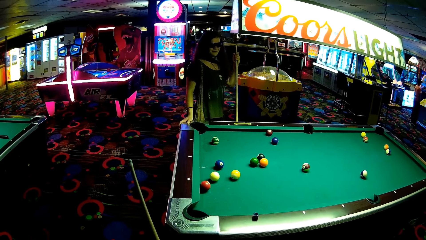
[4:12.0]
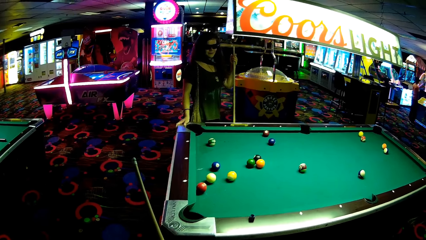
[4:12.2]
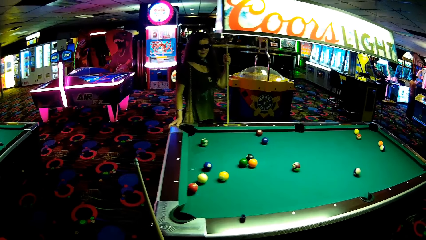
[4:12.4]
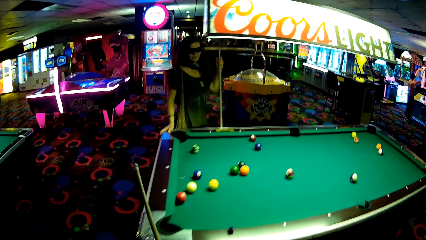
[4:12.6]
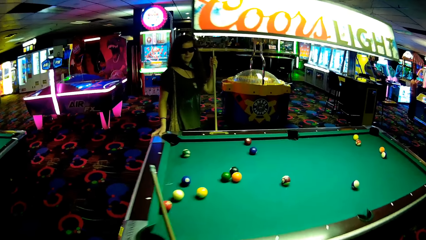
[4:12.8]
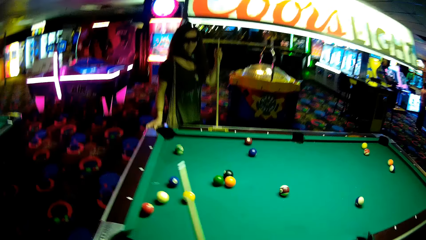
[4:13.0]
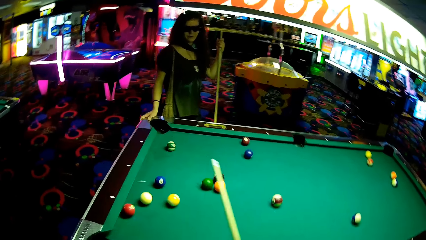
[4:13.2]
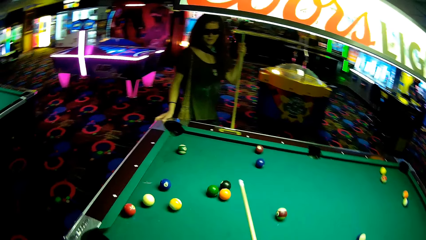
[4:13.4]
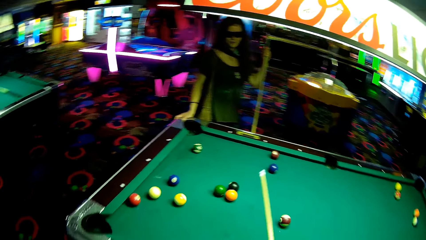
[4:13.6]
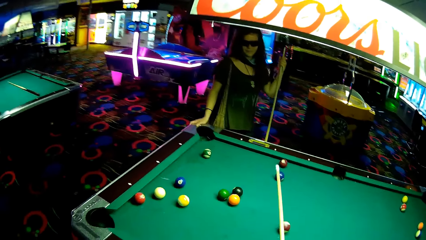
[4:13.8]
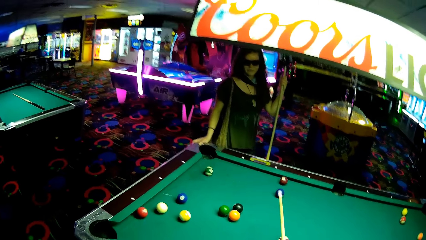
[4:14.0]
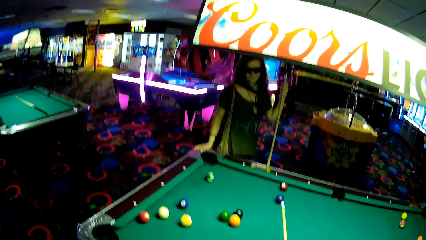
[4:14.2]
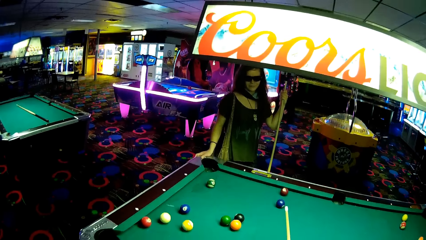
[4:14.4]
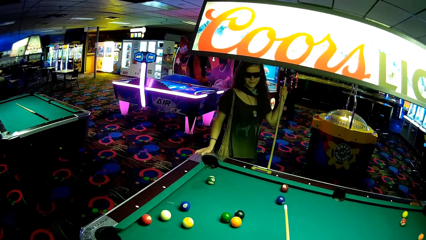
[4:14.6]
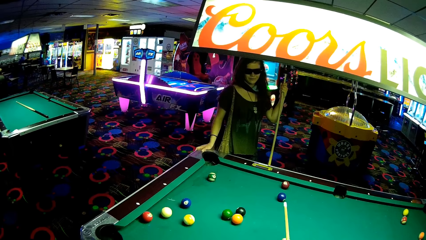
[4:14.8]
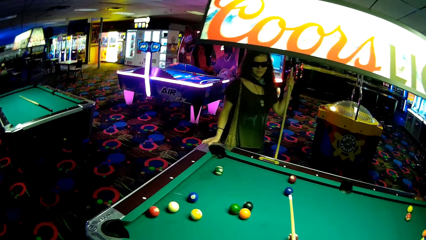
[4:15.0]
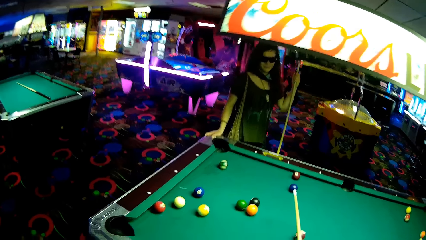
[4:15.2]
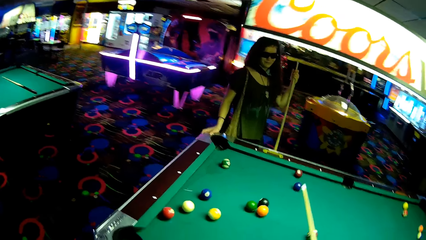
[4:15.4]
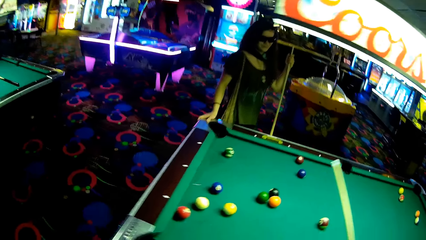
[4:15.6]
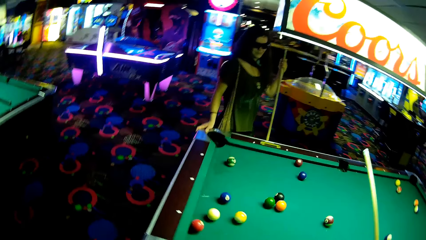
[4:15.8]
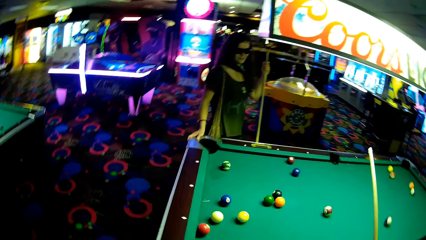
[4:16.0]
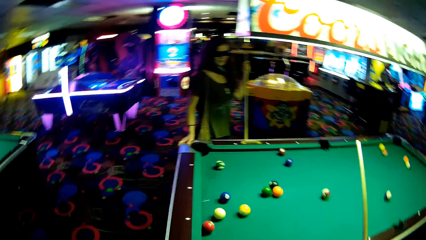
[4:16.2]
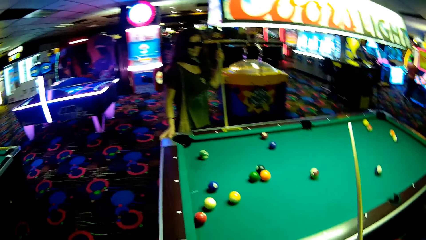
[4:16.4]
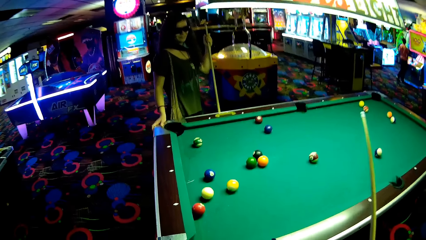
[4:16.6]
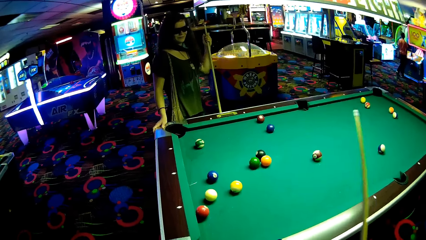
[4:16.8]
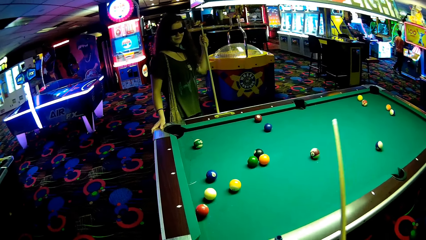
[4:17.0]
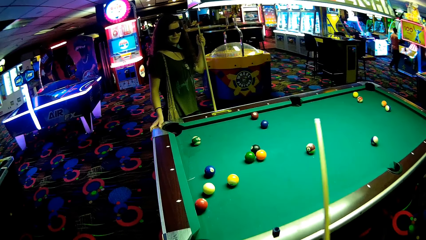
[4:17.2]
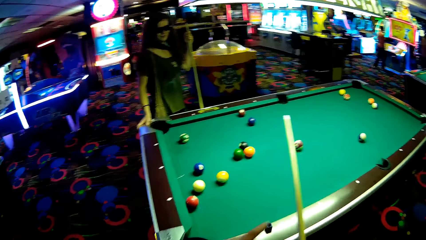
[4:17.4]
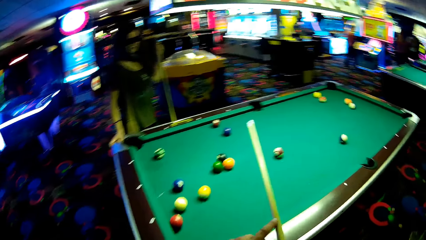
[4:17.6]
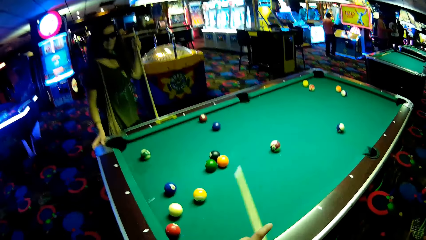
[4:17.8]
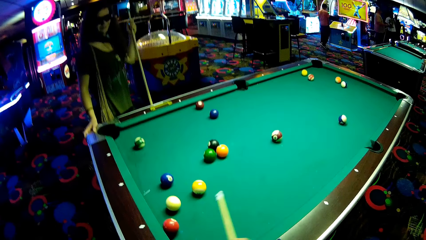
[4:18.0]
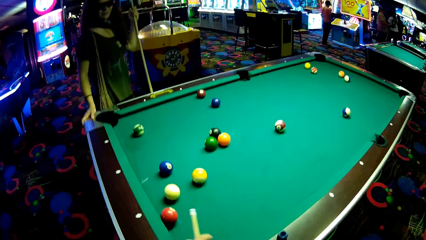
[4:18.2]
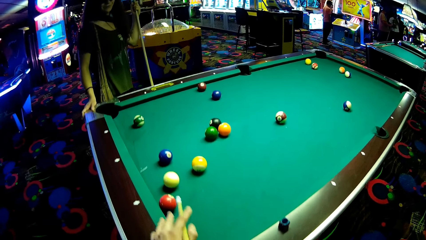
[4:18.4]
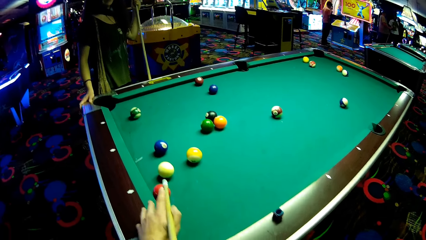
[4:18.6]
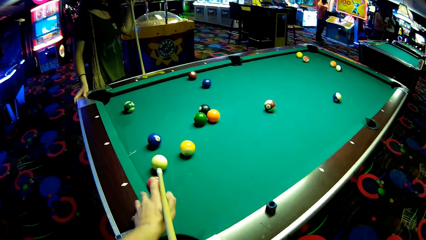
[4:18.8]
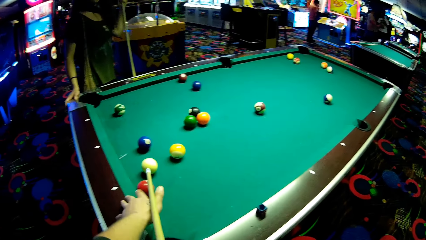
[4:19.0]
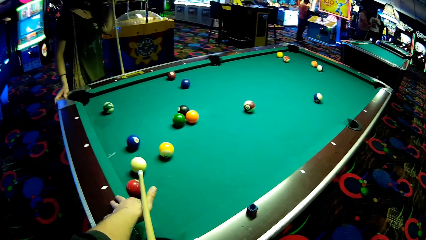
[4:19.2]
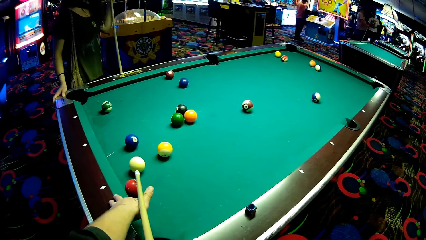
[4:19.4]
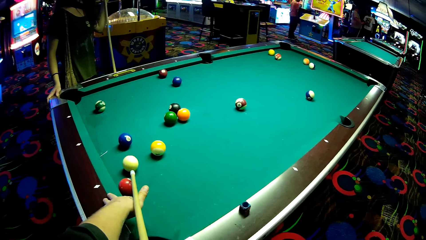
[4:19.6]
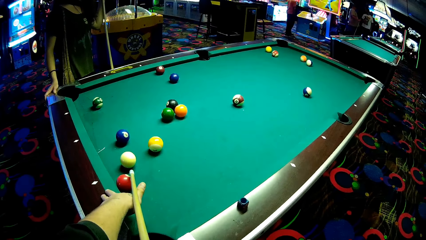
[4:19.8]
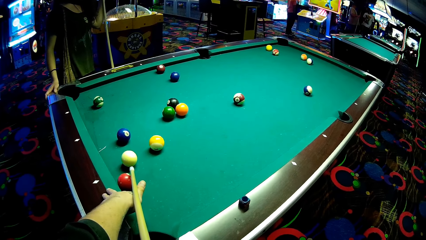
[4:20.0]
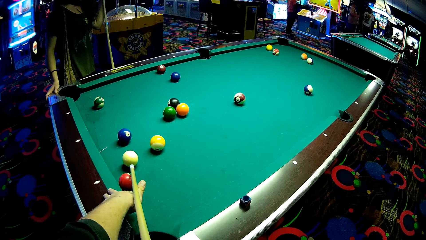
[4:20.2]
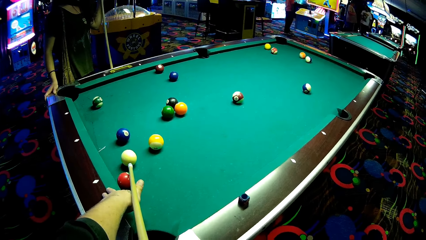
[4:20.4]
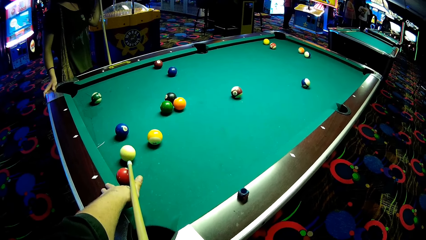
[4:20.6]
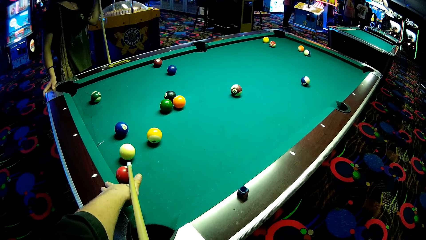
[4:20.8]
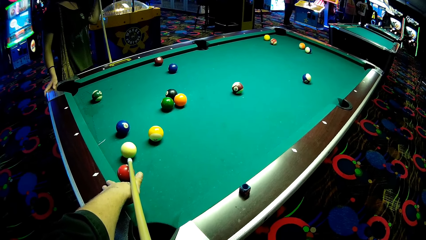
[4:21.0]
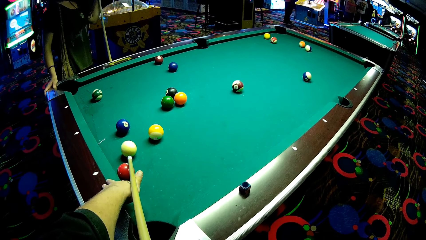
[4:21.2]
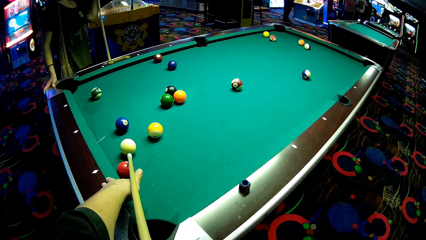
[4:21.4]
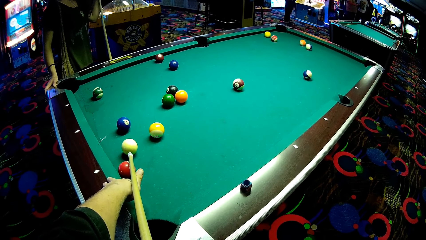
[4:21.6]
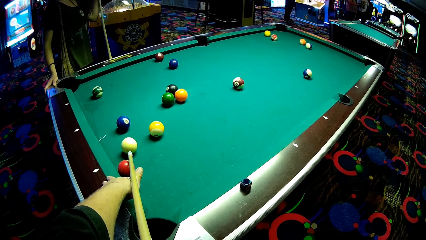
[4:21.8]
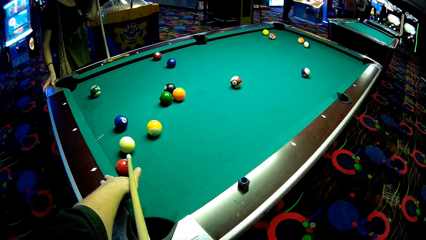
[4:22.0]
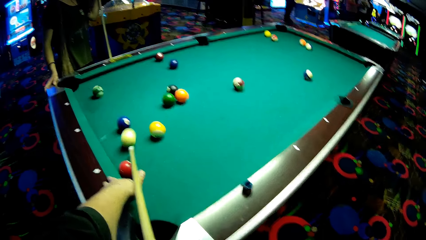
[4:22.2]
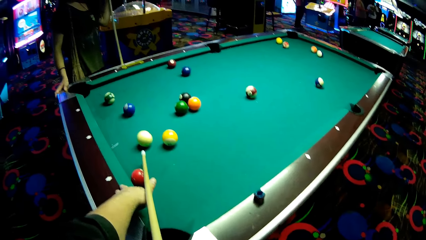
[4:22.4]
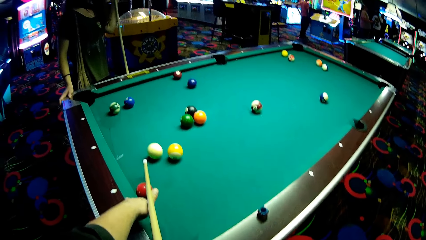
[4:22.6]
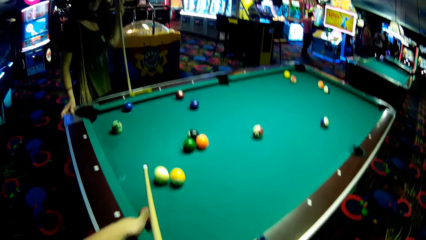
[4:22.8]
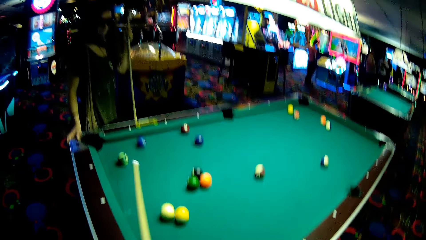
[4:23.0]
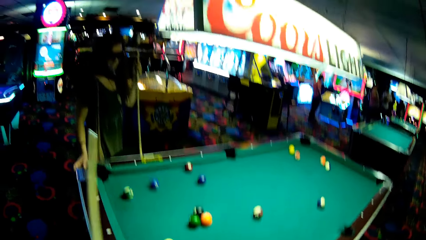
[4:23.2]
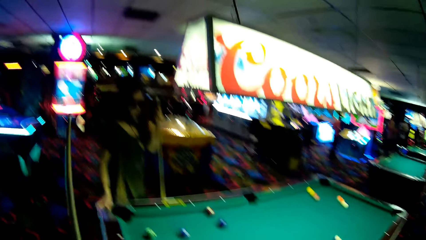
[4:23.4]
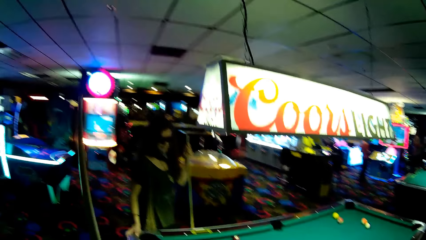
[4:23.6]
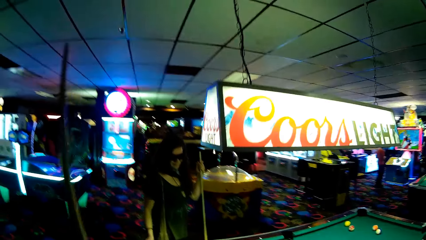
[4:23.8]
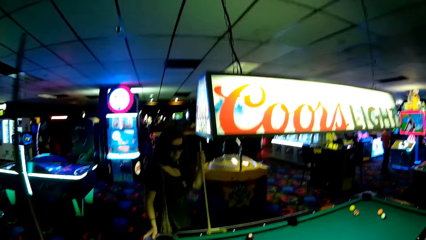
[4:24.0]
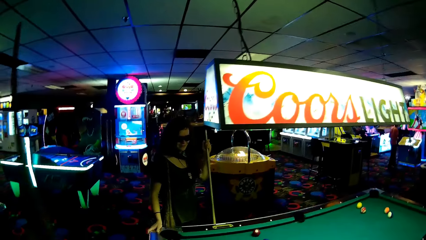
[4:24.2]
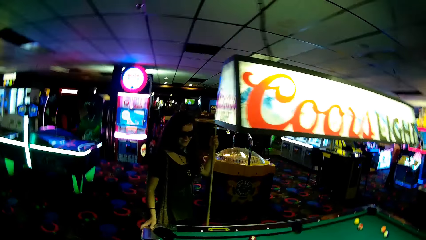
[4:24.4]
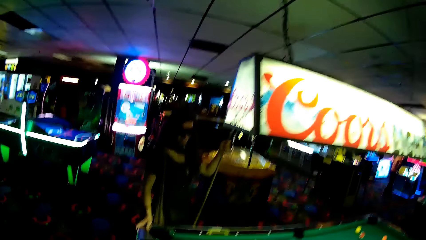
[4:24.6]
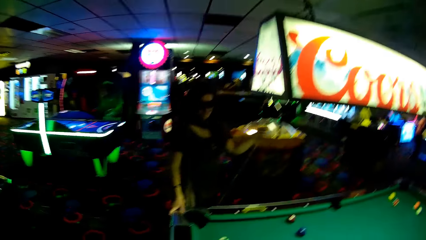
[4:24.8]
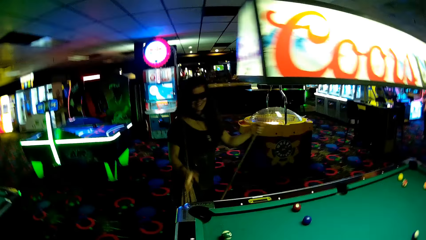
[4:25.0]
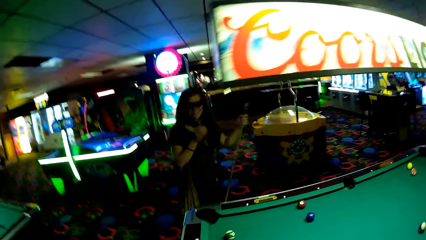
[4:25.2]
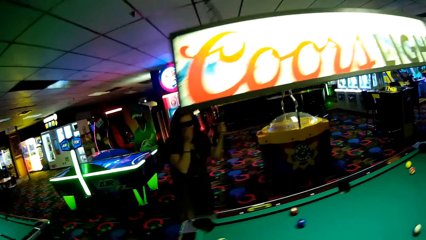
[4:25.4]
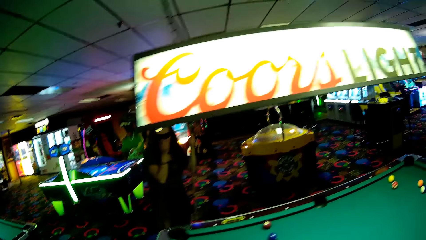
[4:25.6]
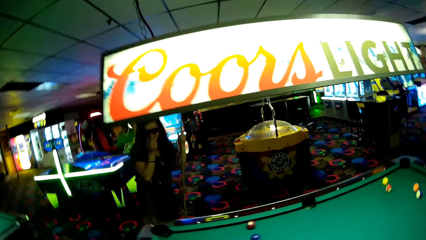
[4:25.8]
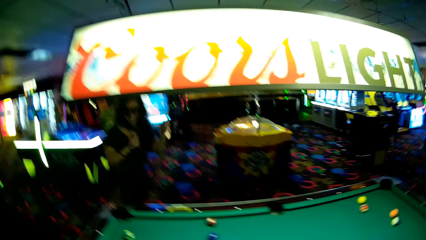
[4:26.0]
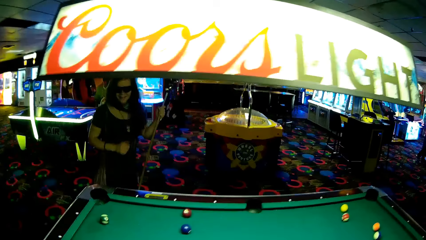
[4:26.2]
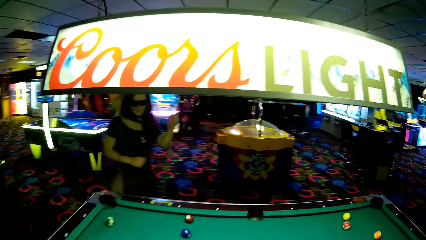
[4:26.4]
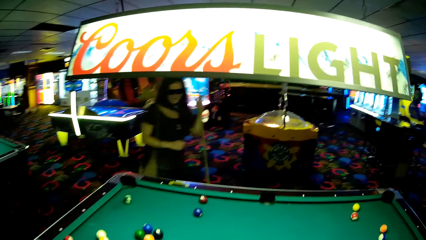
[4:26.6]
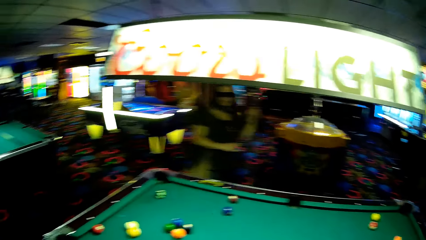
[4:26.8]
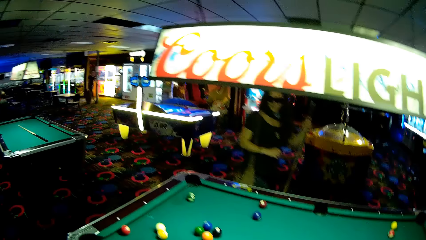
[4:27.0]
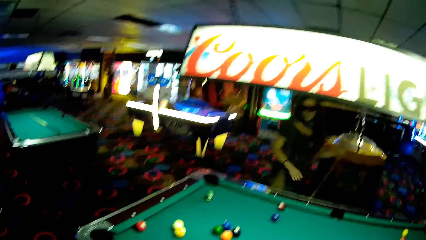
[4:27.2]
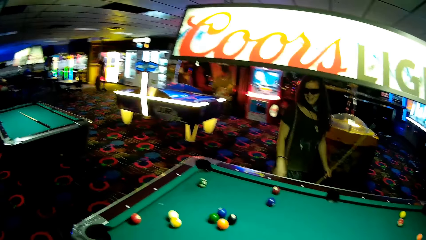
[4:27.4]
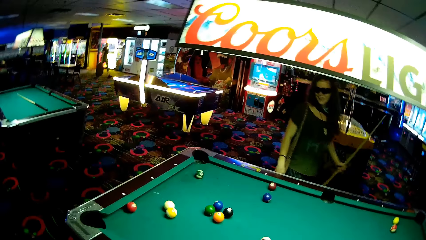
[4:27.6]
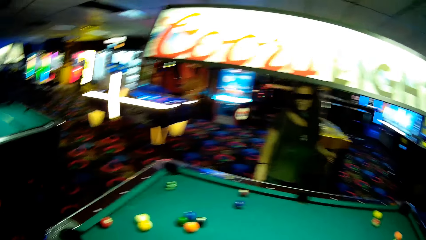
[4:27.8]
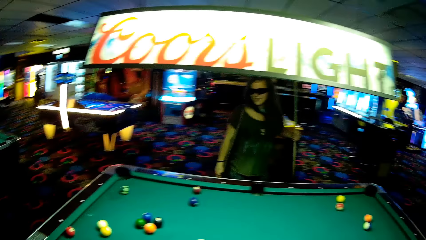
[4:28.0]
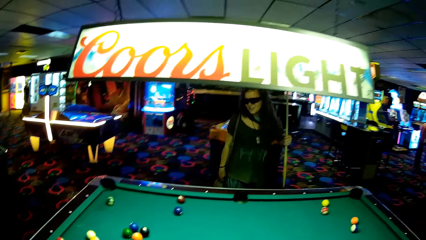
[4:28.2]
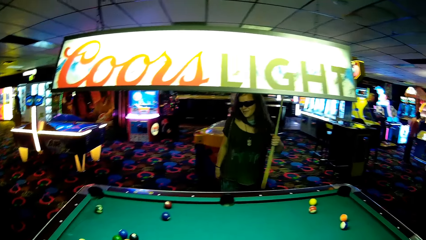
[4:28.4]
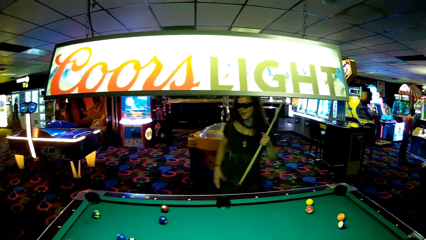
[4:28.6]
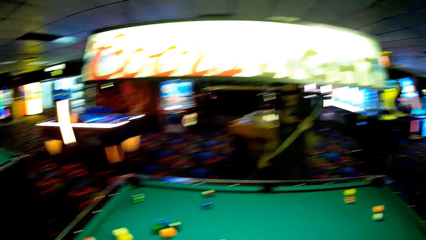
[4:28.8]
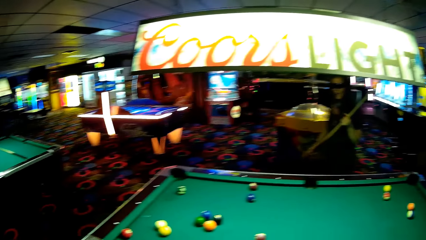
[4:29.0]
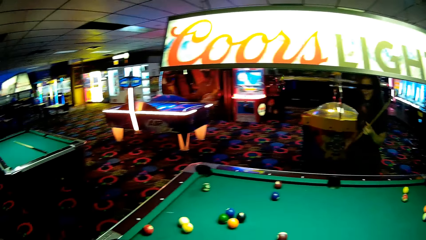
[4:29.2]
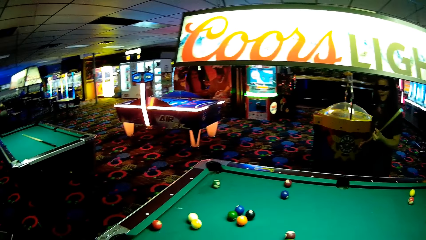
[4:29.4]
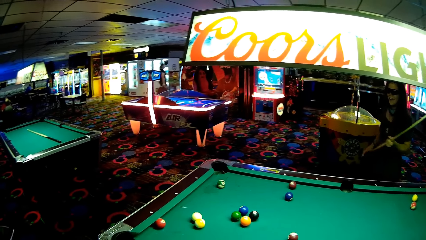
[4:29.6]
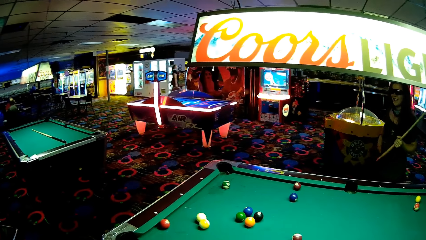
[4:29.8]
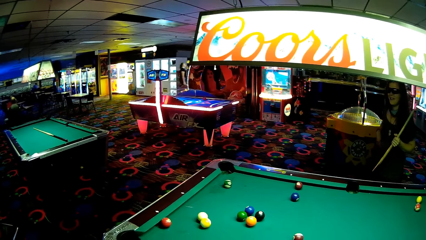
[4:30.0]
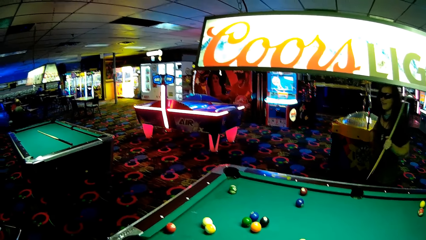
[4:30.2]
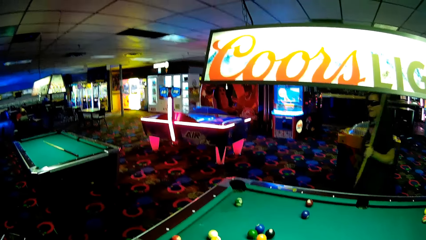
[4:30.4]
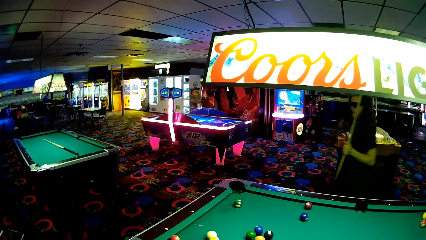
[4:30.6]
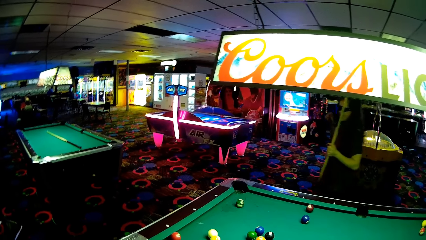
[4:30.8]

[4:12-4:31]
The camera wearer holds a pool cue. They point the cue stick on the cue ball. They take a shot. They hold the pool cue again. A woman walks around the pool table.
